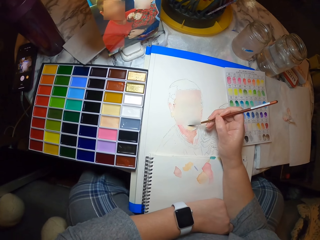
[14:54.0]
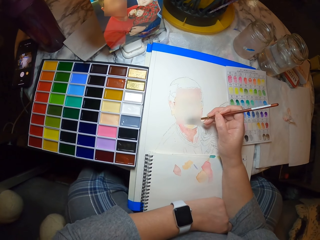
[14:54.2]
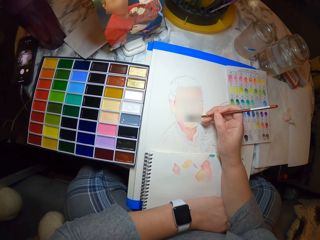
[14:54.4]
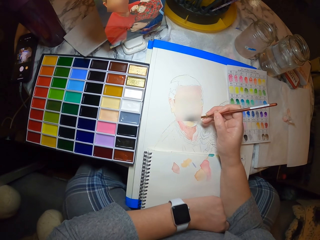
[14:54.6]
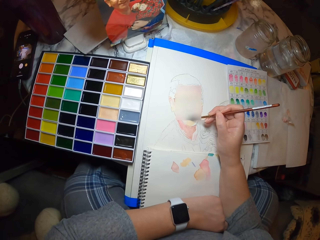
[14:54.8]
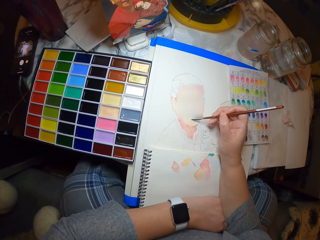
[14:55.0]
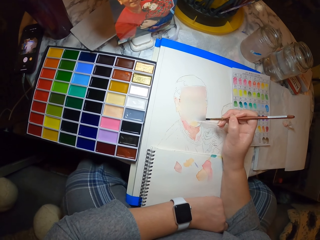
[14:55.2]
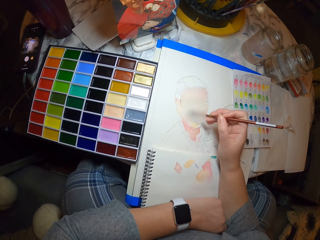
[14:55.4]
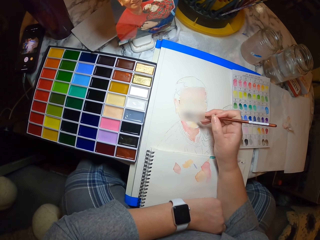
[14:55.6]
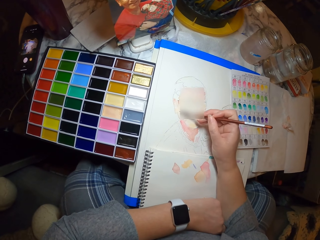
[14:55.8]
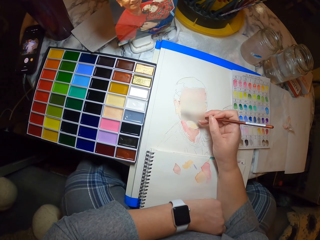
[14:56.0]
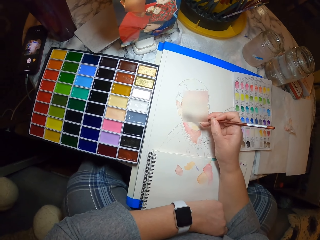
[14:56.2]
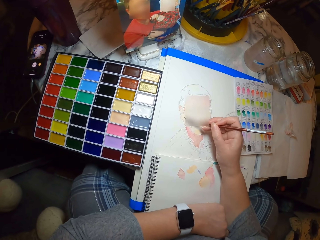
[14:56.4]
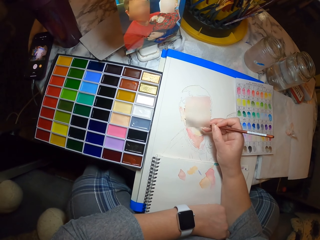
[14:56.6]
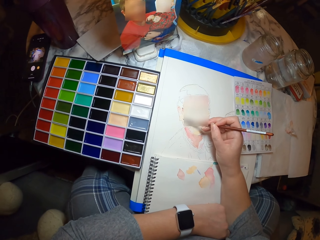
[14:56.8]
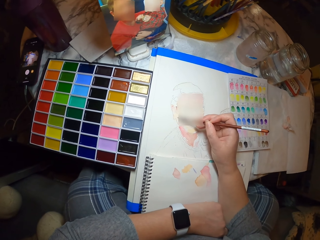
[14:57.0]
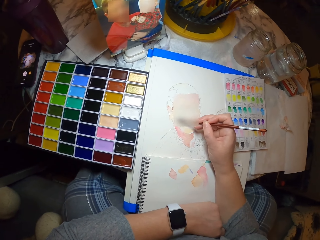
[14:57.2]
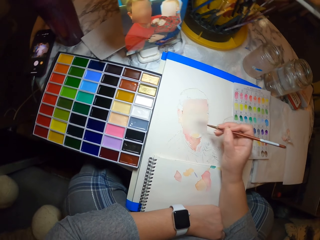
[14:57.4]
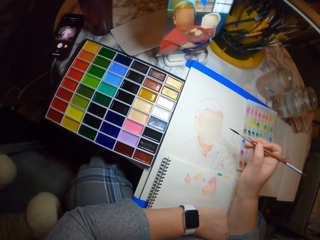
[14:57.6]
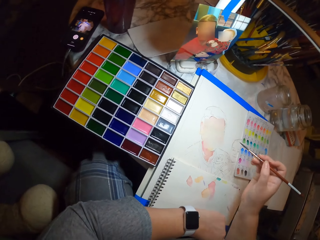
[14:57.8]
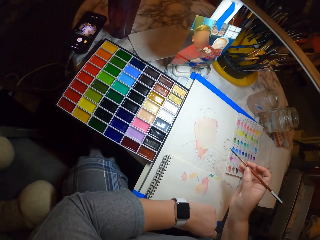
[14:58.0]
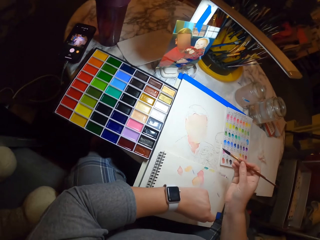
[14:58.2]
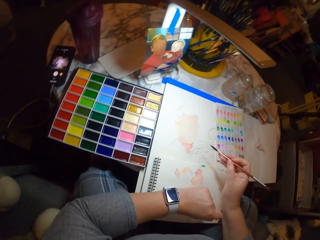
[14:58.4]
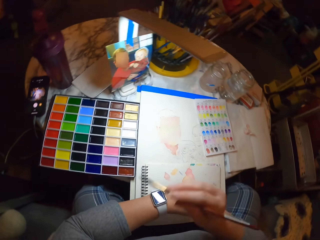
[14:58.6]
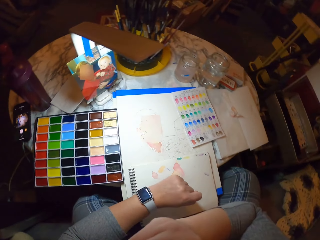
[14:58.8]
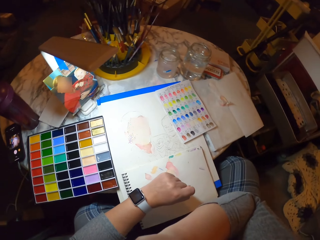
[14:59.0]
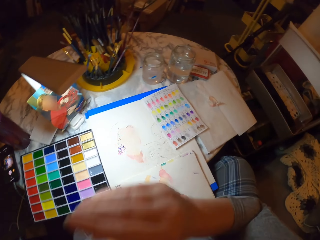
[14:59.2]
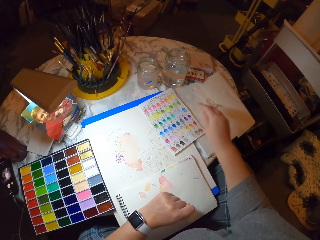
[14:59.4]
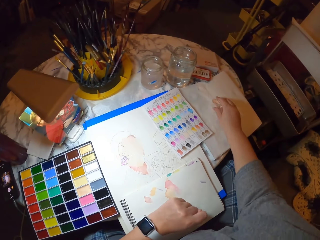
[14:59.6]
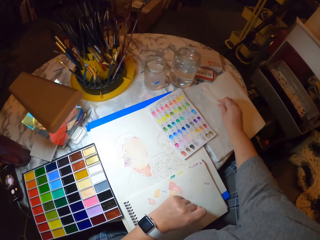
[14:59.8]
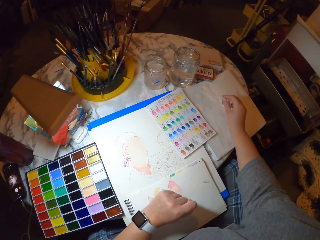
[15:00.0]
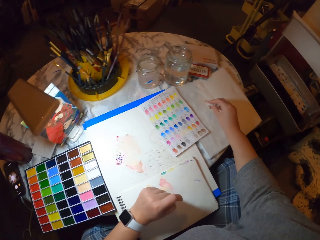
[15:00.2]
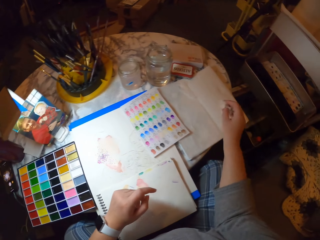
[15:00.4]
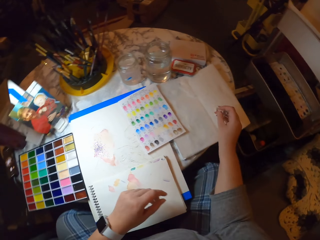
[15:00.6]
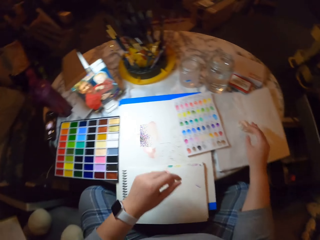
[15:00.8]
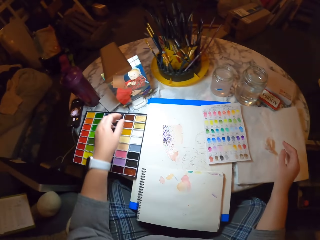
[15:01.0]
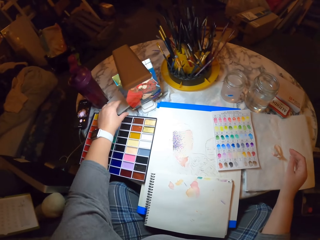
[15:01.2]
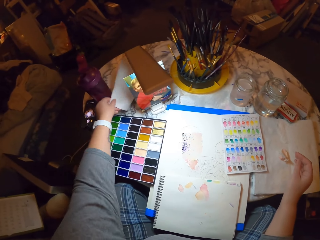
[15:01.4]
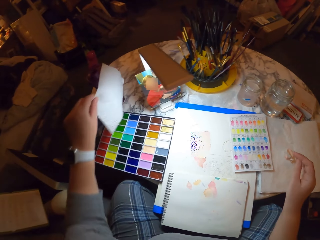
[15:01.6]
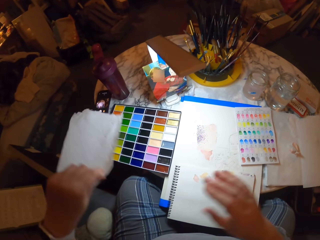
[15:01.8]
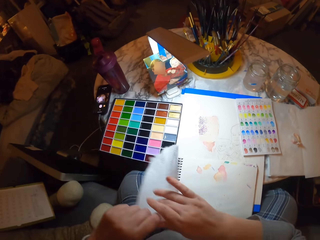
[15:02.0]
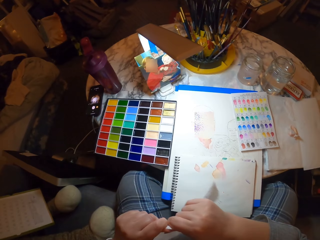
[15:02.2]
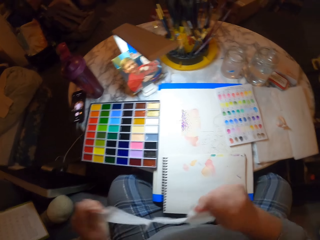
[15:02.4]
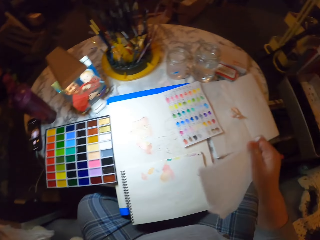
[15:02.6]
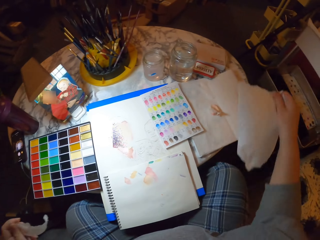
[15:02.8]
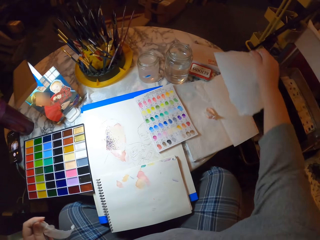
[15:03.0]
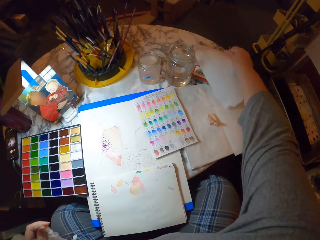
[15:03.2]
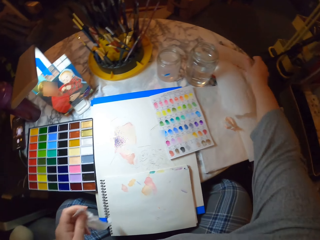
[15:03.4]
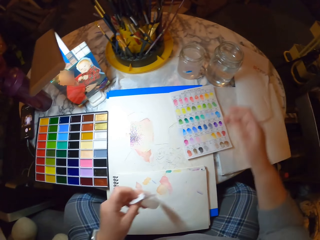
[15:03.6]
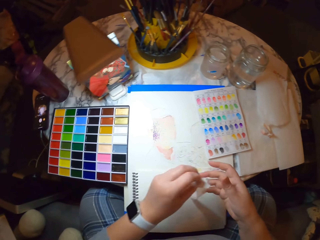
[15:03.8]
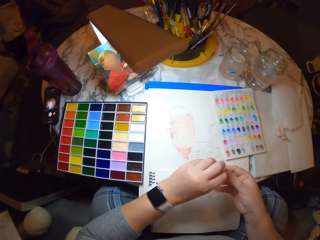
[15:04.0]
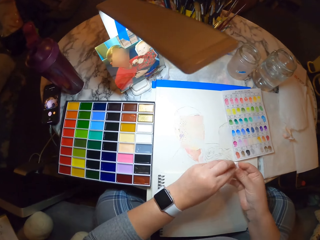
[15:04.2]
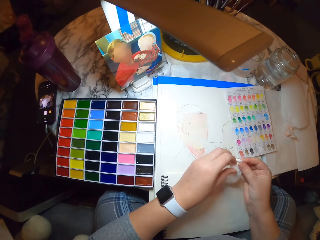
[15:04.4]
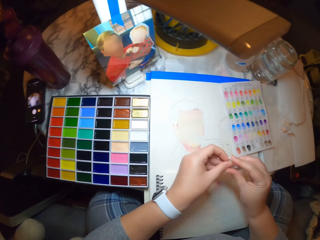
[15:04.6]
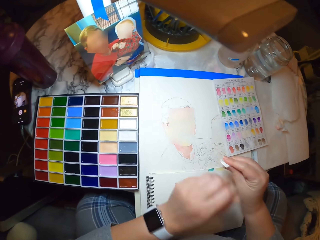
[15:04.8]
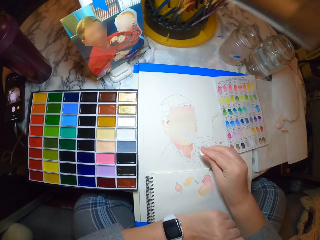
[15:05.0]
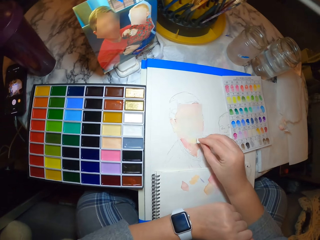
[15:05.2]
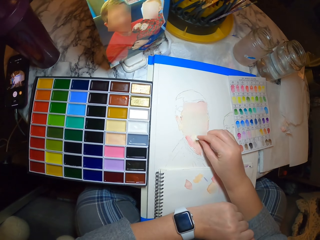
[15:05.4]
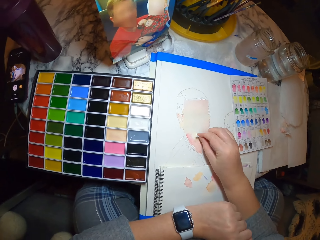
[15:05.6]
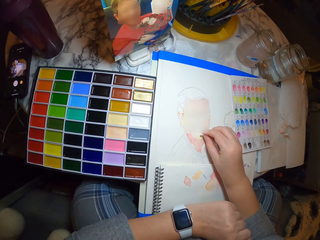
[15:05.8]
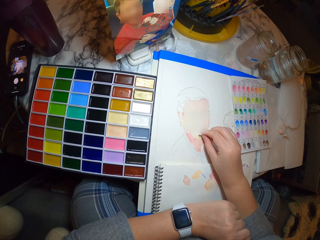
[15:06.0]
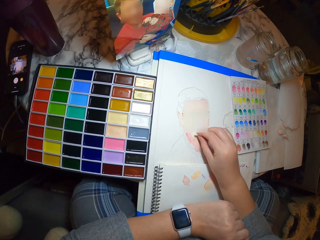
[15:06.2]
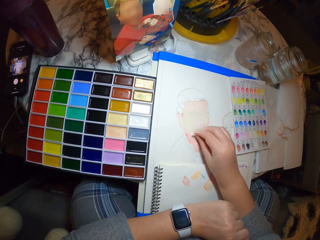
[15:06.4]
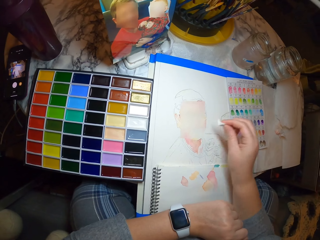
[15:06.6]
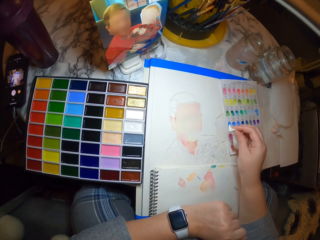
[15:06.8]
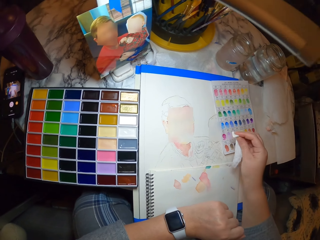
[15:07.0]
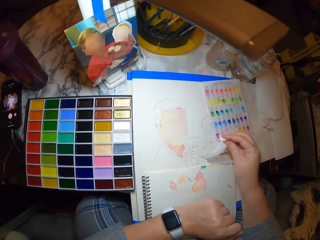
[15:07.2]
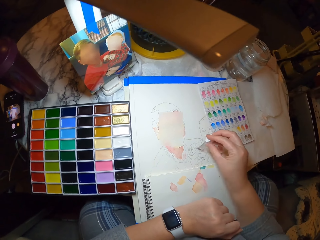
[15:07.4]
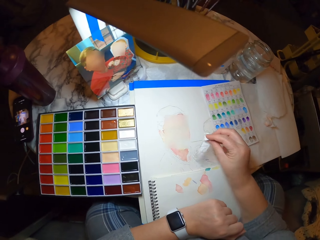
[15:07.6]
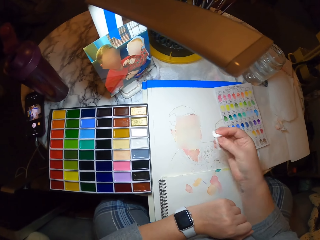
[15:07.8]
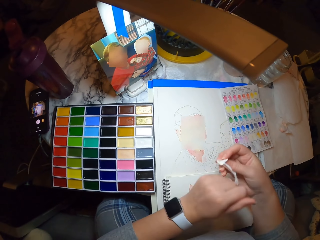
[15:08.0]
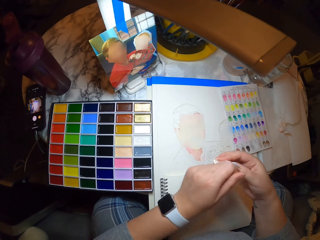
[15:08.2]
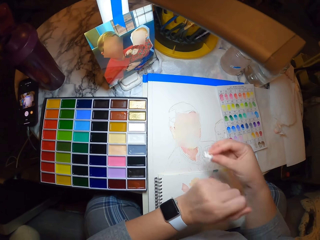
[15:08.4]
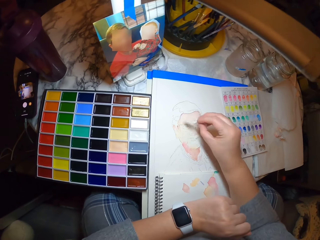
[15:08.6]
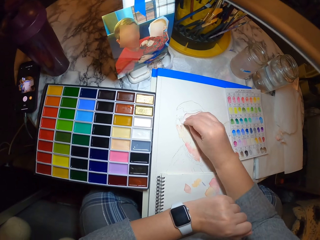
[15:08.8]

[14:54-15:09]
The camera wearer puts the brush on the mouth. They pick the paper or serviette on the table with the right hand. They drop the serviette. They pick paper on the table with the left hand. They cut the paper apart. They place the paper on the table with the right hand. They fold a piece of paper. They dry the picture with the paper. They move a paper with the left hand.

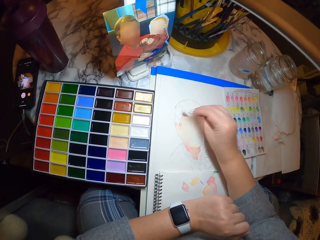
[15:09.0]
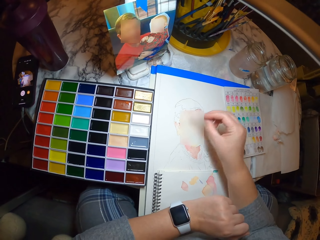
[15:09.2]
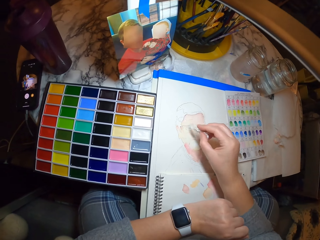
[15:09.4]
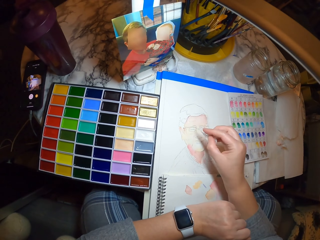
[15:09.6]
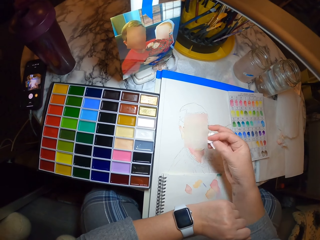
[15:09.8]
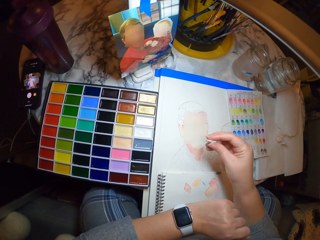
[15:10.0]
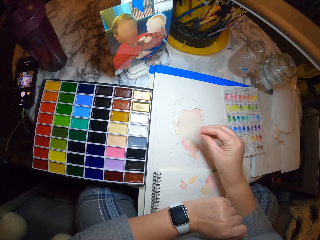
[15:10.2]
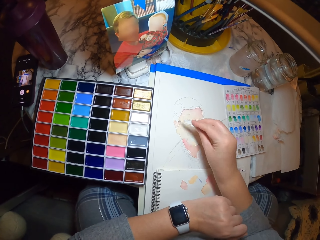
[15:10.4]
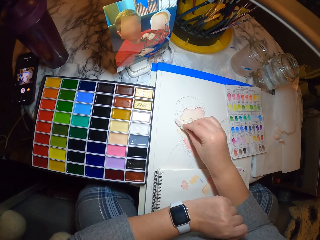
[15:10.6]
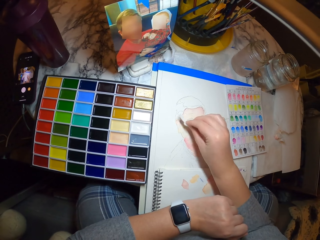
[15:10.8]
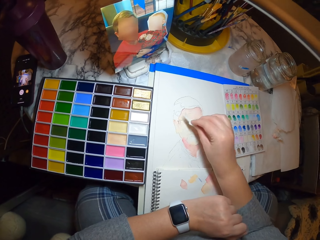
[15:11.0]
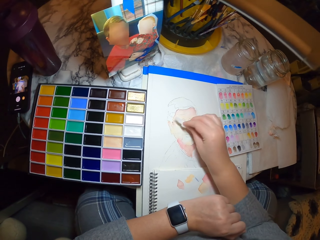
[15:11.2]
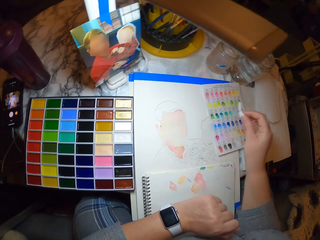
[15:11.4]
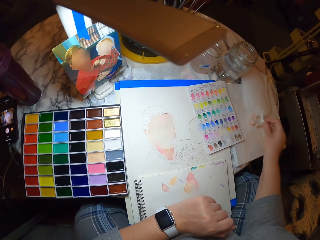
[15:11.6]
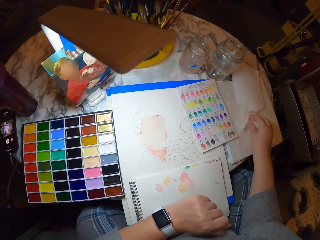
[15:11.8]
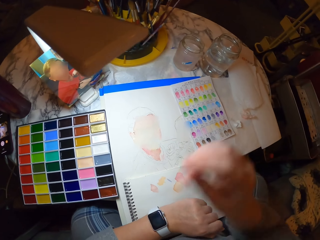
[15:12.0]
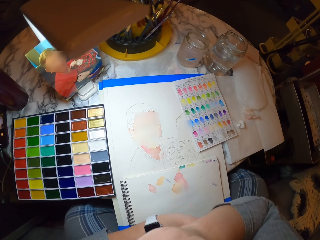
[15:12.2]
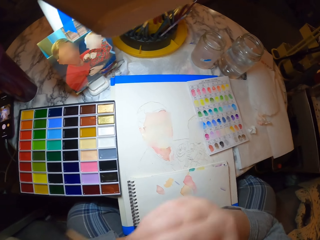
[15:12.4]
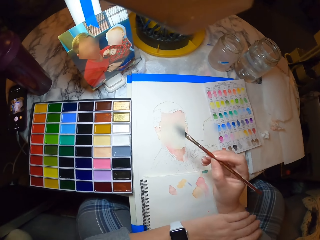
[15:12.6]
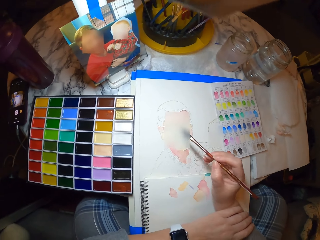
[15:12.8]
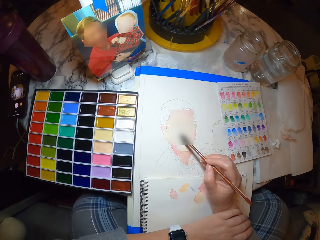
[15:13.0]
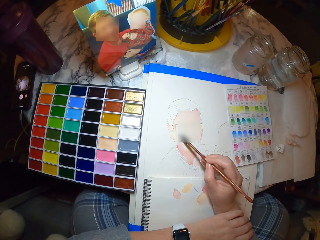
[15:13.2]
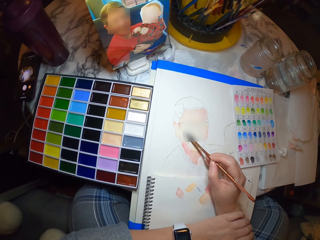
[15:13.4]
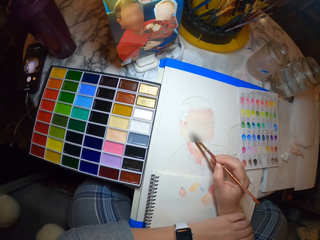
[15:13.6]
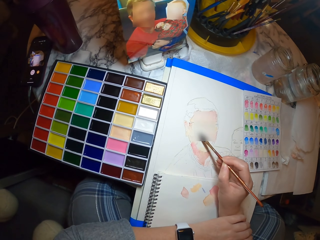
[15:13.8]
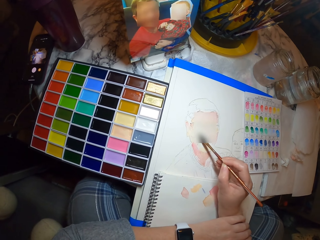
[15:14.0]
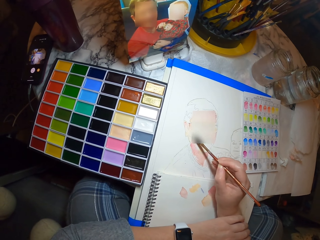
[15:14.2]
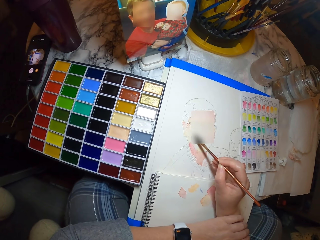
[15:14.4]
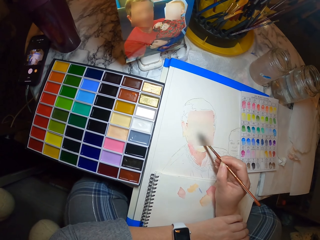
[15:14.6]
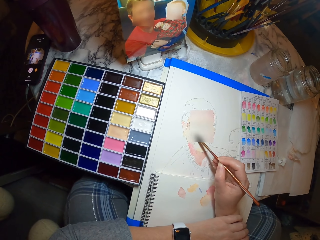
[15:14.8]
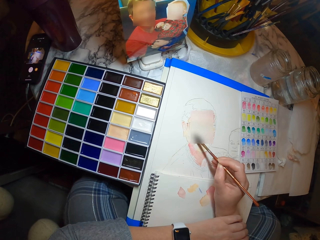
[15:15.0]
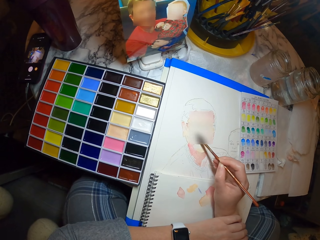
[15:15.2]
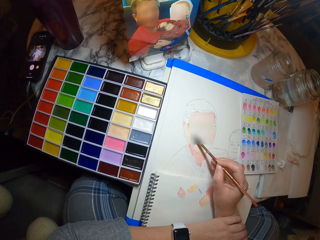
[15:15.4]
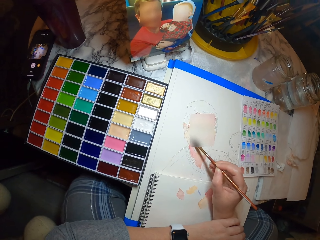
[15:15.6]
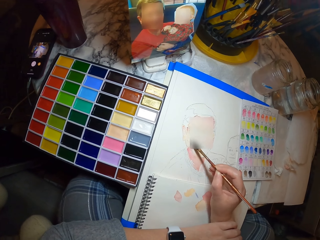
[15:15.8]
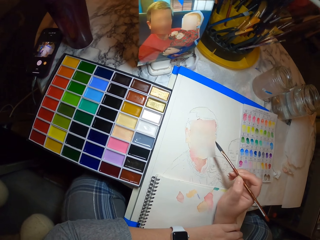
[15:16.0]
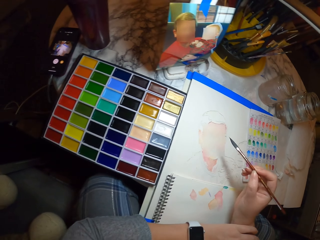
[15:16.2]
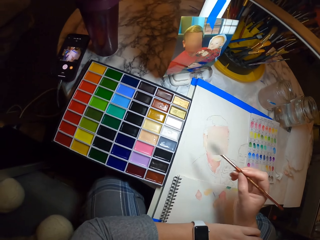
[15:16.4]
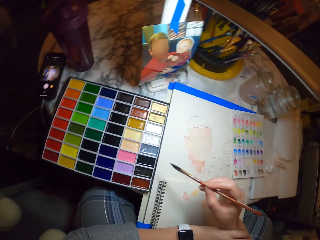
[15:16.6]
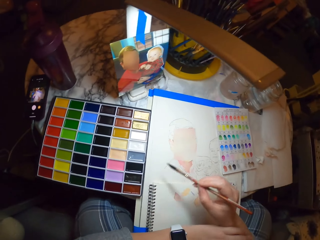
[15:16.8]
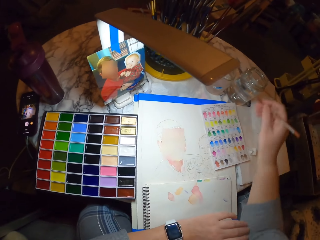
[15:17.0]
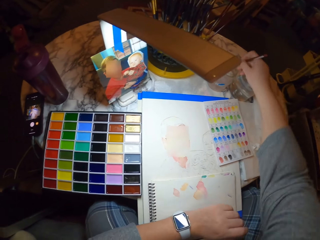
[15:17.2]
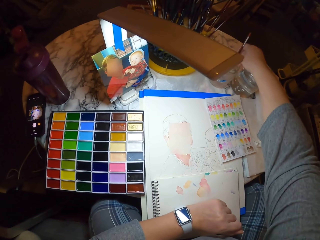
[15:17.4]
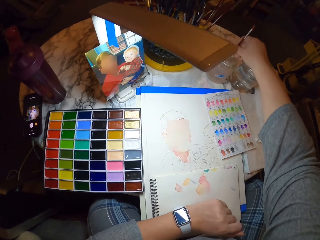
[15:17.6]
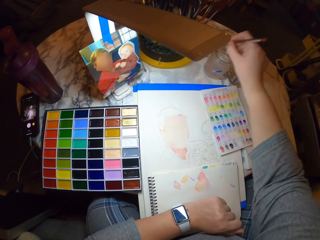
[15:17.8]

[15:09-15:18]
The camera wearer rubs the drawing with a paper. They place the paper aside on the table. They pick the brush. They paint on the picture with the paint brush. They dip the paint brush in the water container.
